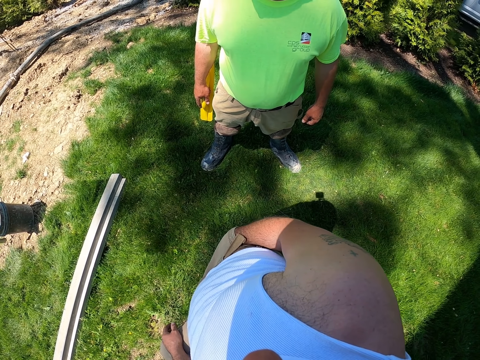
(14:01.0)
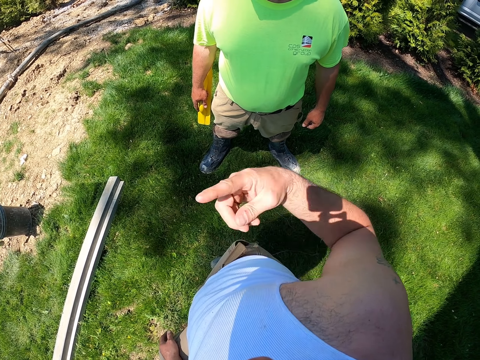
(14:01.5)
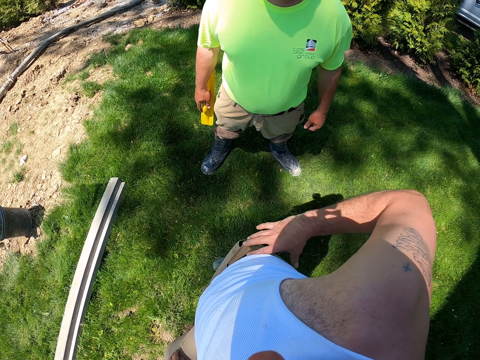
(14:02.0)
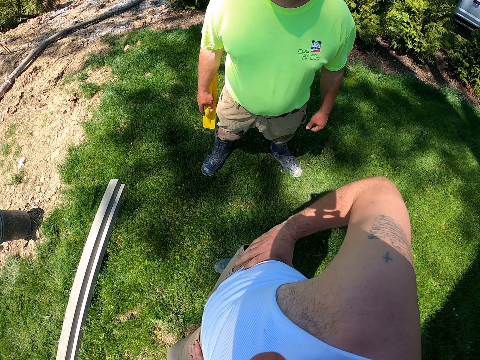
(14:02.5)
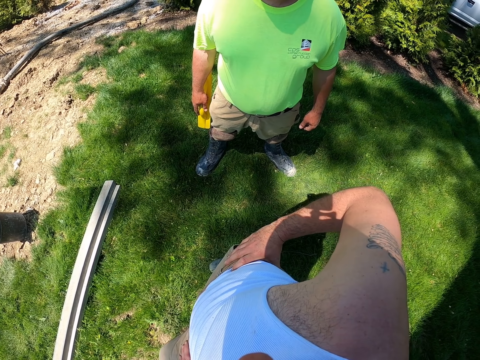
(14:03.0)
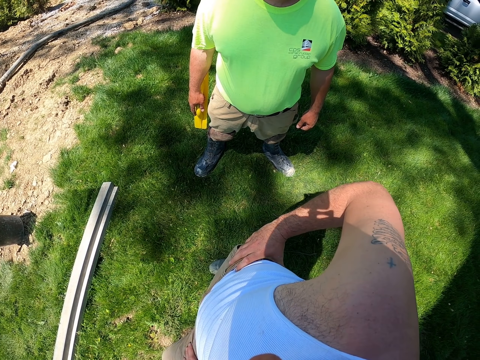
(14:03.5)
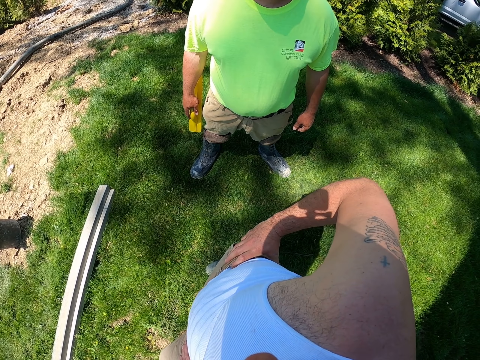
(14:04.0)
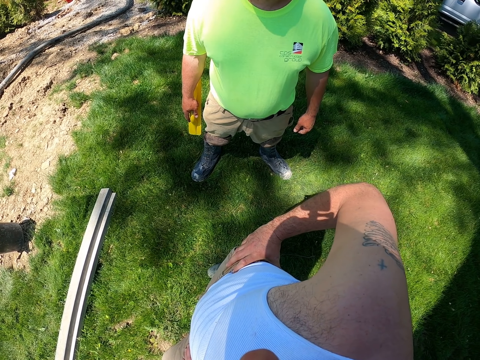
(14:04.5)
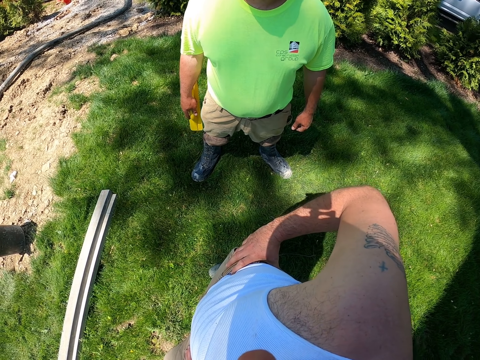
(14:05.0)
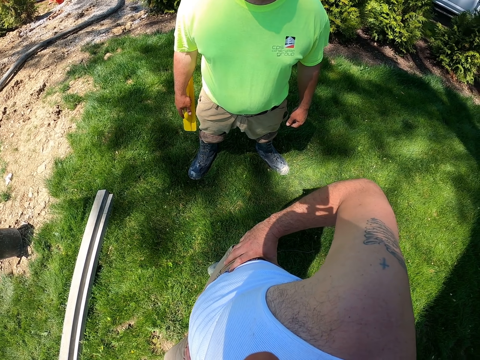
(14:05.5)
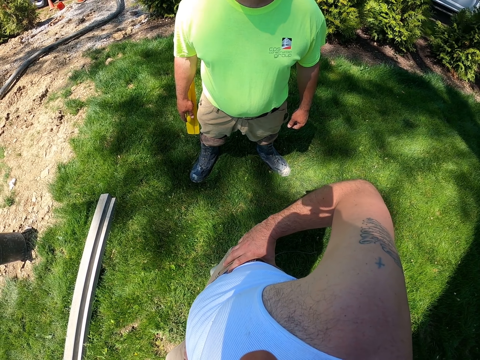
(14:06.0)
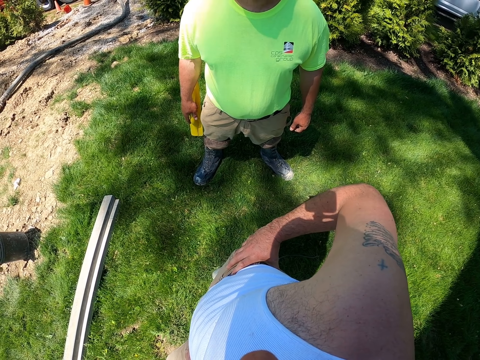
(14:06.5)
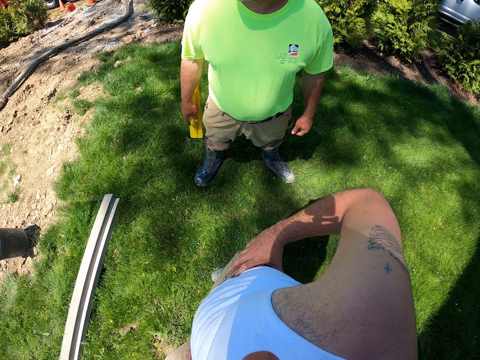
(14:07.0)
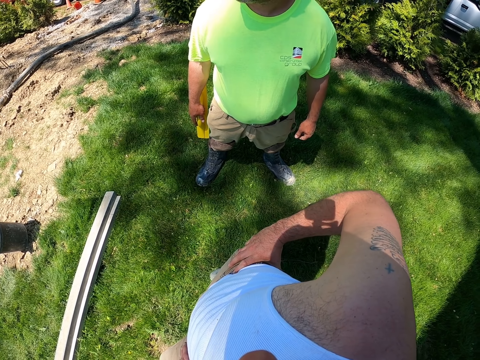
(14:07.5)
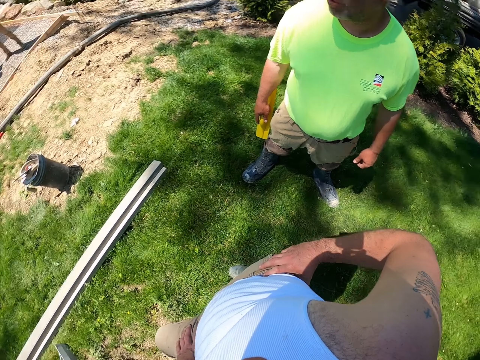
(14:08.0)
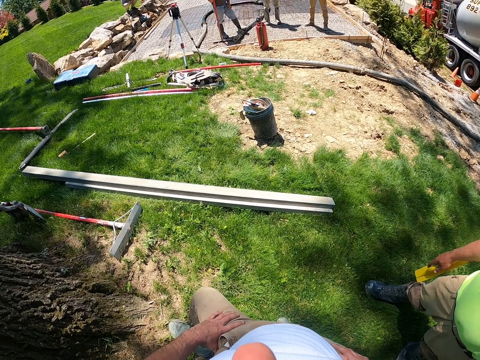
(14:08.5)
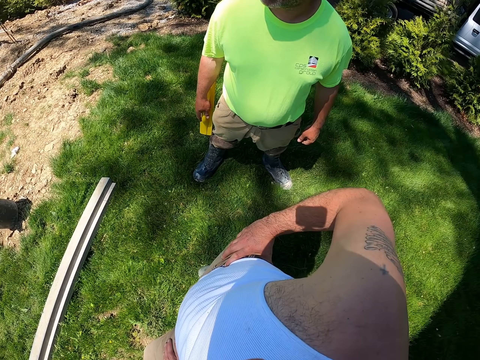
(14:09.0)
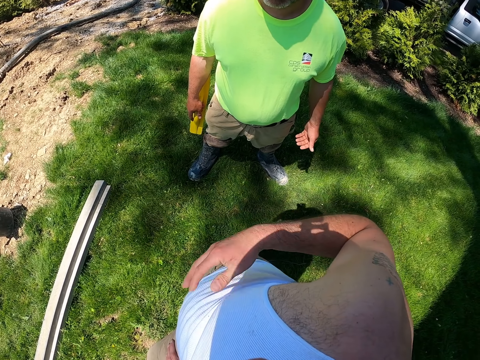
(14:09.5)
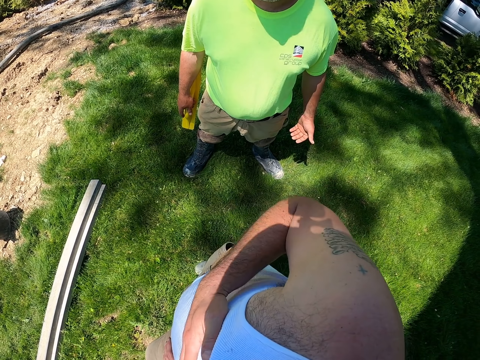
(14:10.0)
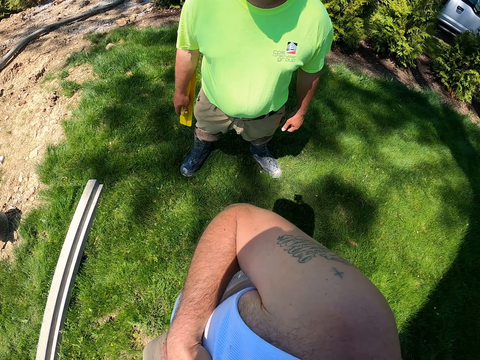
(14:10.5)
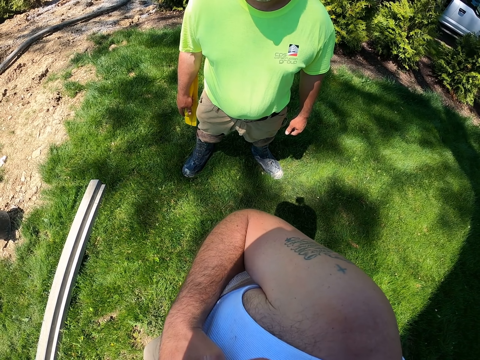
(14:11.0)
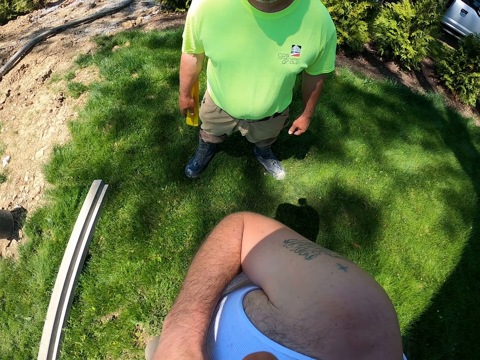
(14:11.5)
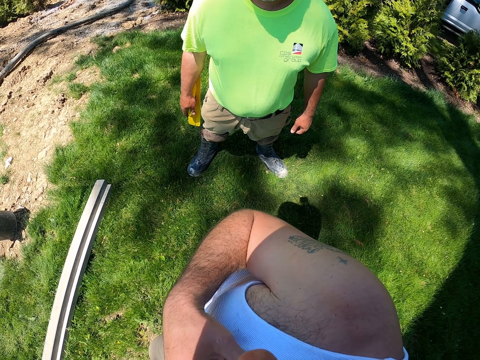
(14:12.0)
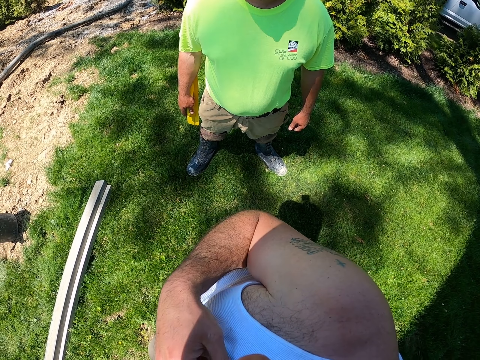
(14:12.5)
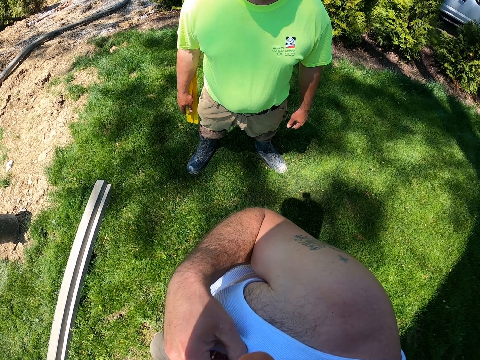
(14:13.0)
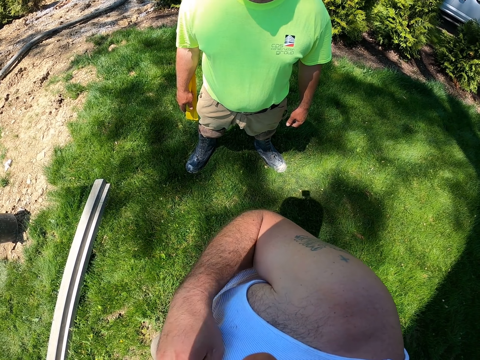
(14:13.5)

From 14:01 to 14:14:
The camera wearer lifts his hand up. He holds the waist. He looks around. He touches his chest. A man moves his hand.

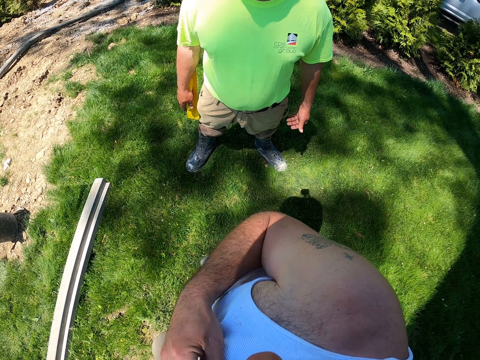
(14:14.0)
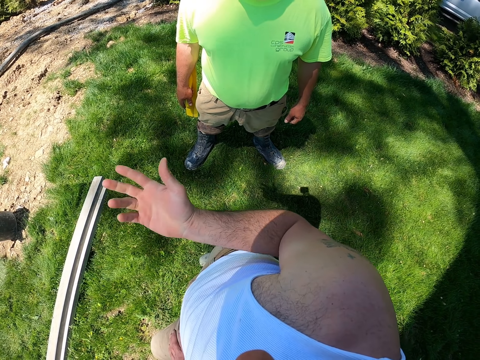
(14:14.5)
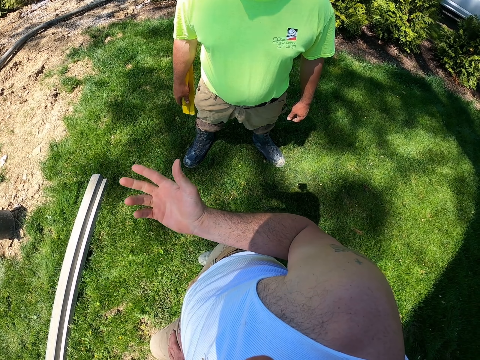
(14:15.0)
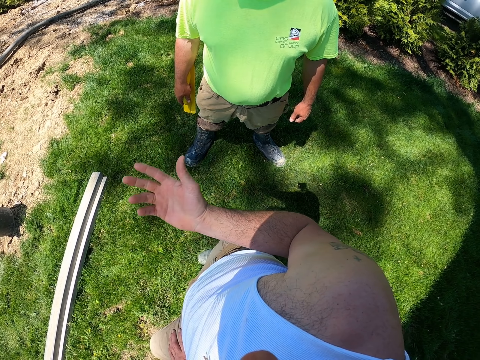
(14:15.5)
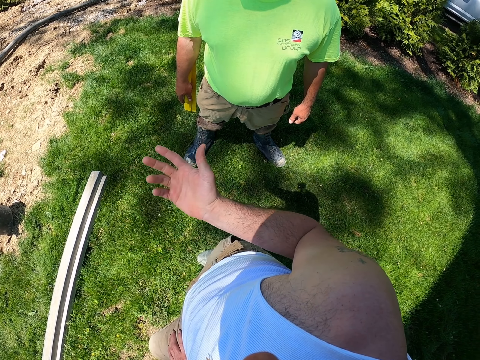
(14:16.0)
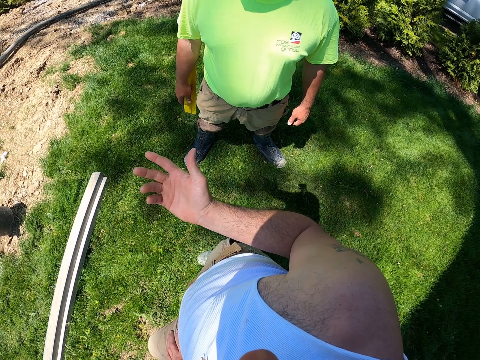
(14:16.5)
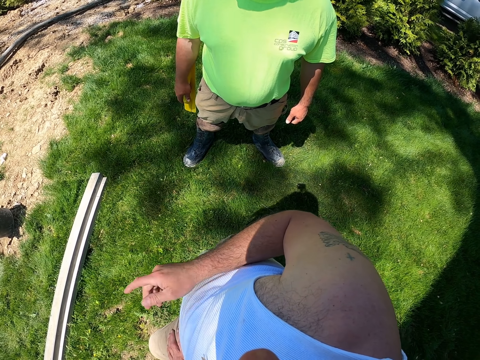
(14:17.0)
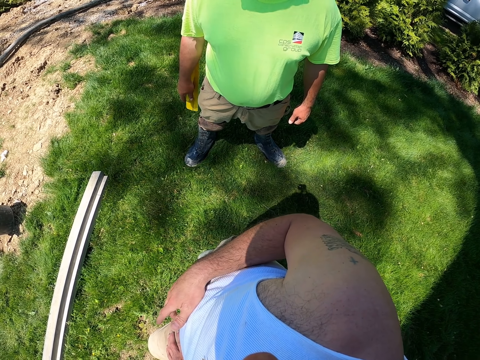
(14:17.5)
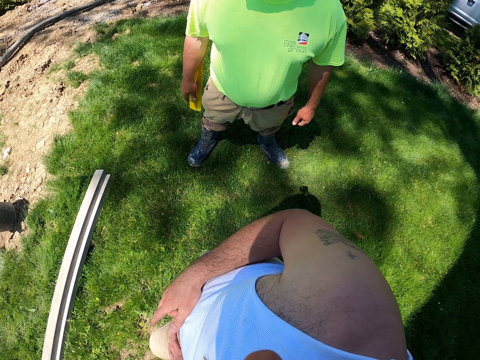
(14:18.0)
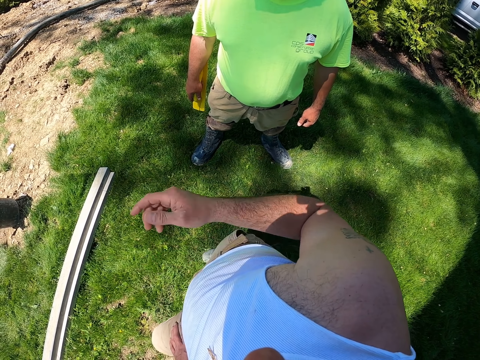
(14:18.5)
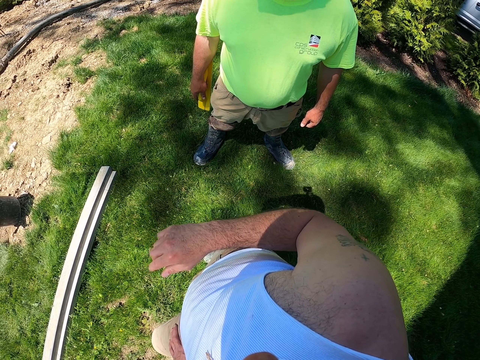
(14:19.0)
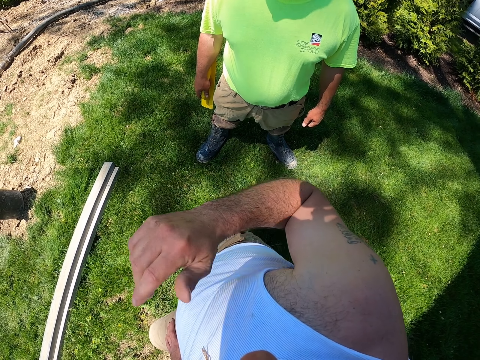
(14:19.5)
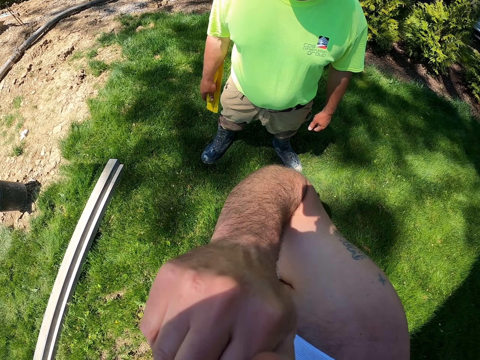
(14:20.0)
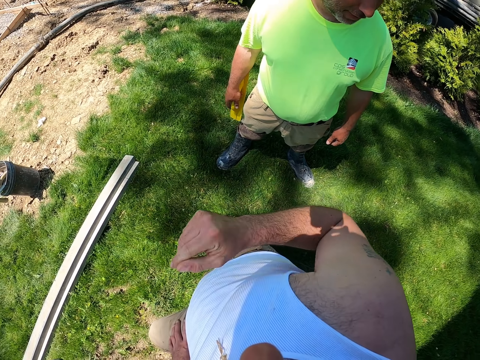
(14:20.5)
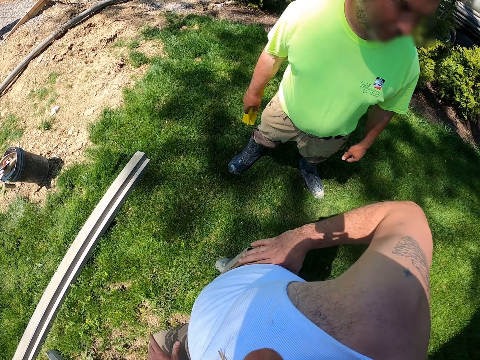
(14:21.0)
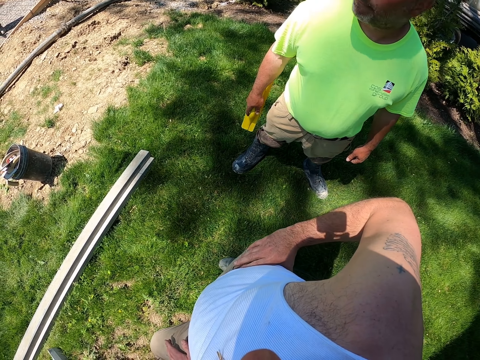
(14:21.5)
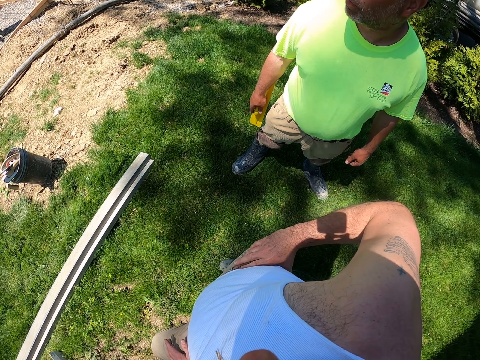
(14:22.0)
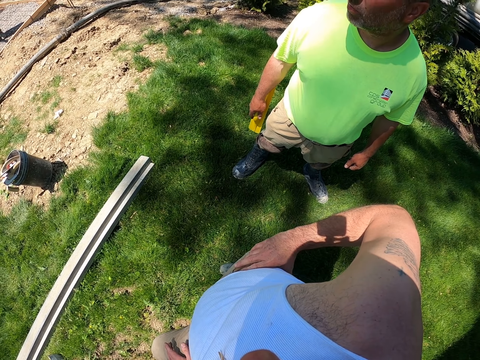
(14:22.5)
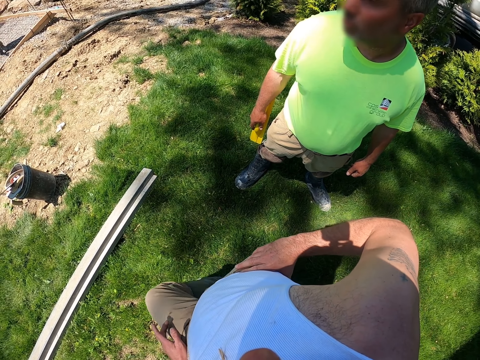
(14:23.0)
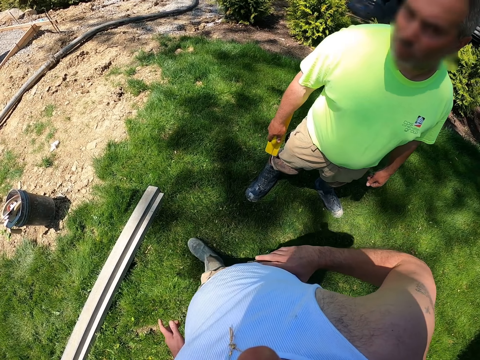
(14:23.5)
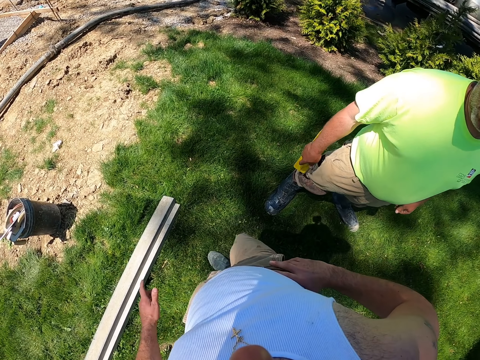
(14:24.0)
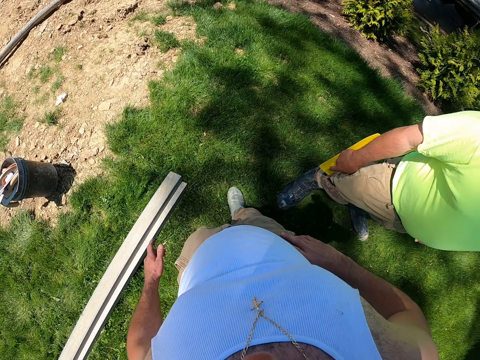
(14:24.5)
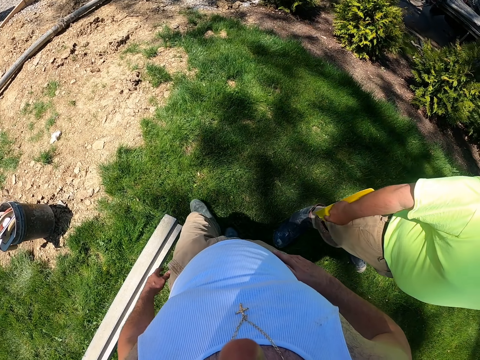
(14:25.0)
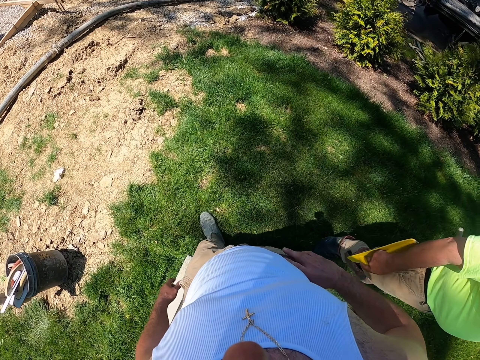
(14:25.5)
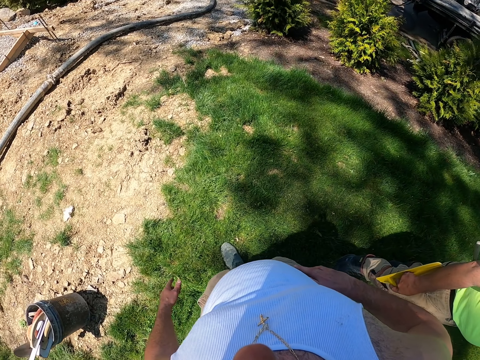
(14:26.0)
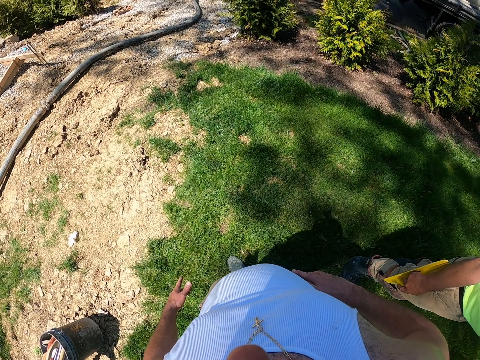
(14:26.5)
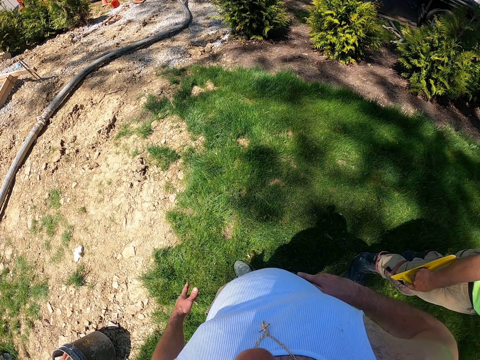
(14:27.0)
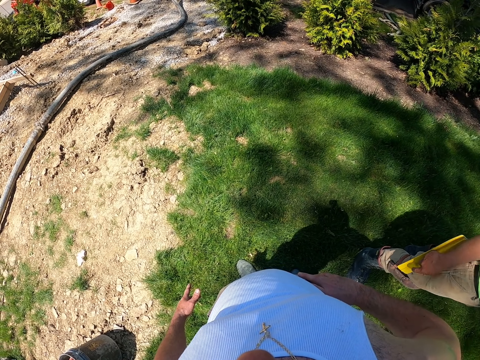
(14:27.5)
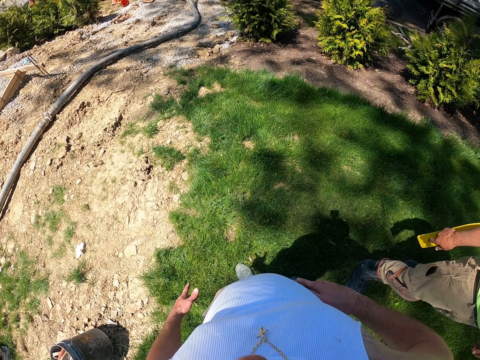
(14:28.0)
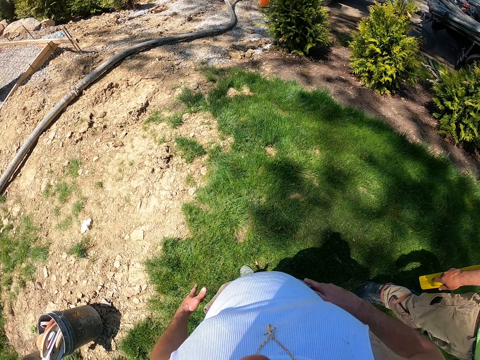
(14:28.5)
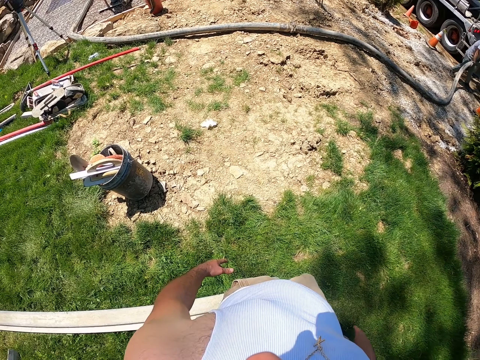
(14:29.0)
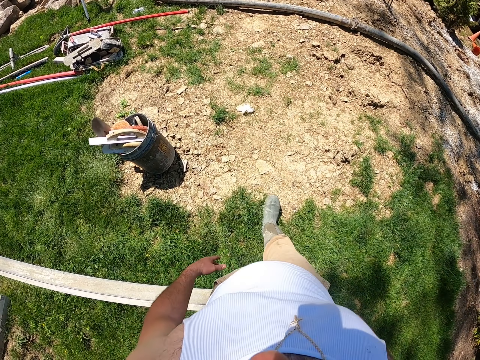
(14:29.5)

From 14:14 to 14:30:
The camera wearer puts a hand forward. He holds his stomach. He moves his hand. He lifts a hand up and puts the hand down. He holds his waist. He walks forward. He points his finger forward.
